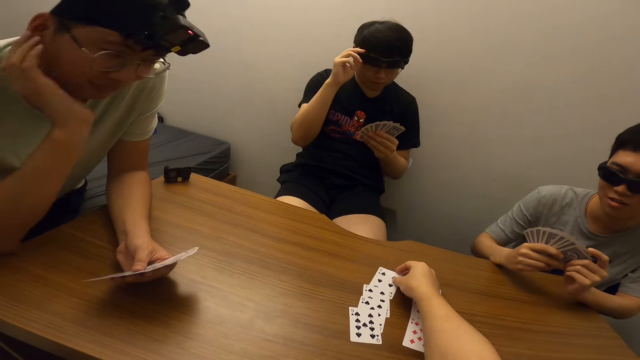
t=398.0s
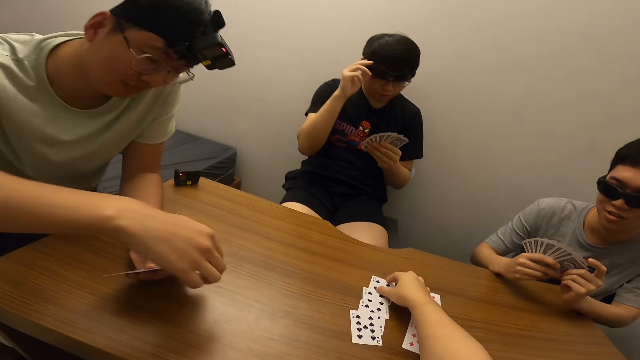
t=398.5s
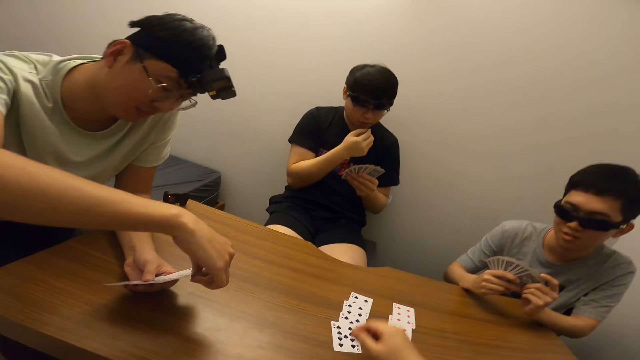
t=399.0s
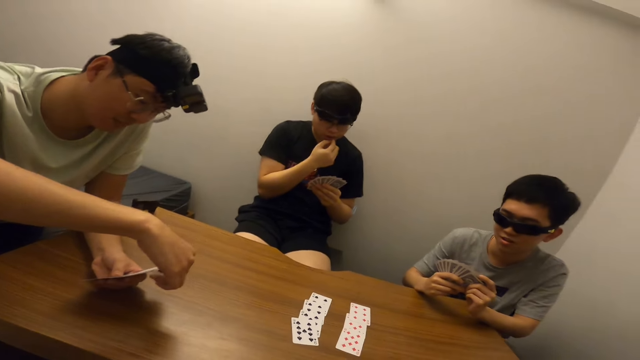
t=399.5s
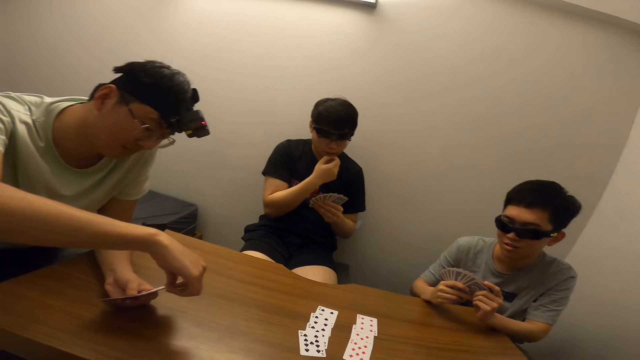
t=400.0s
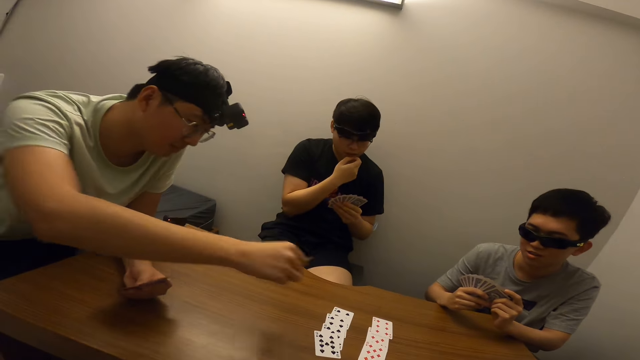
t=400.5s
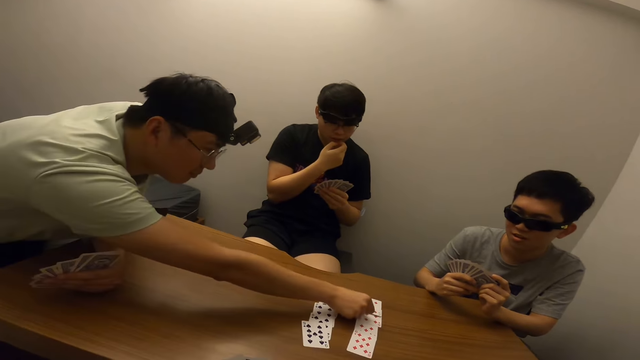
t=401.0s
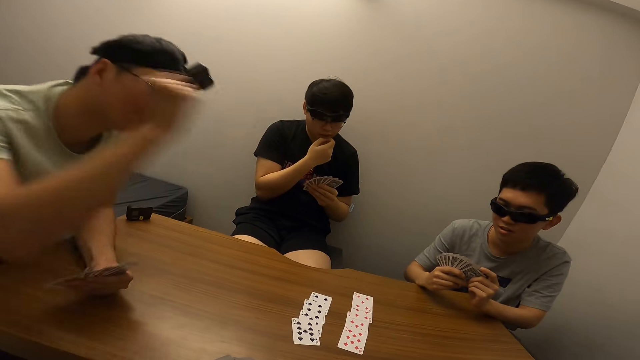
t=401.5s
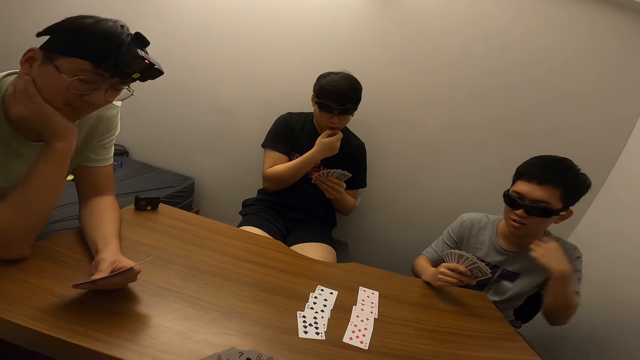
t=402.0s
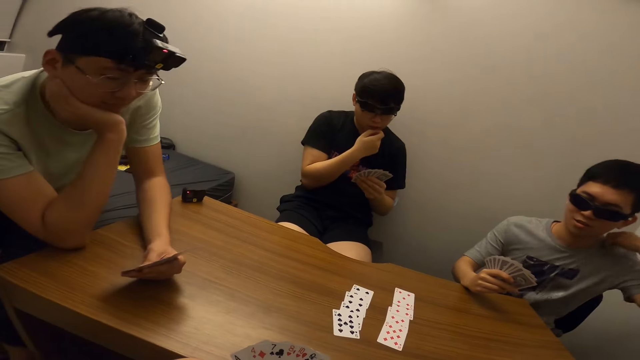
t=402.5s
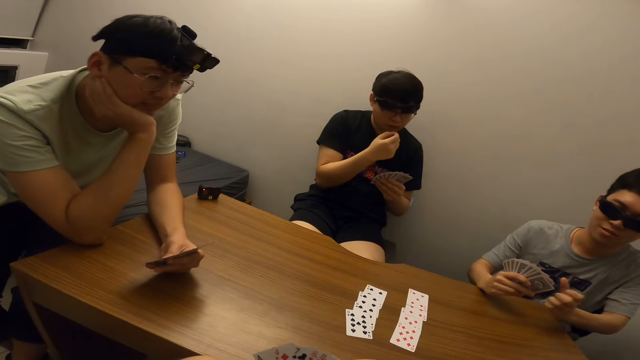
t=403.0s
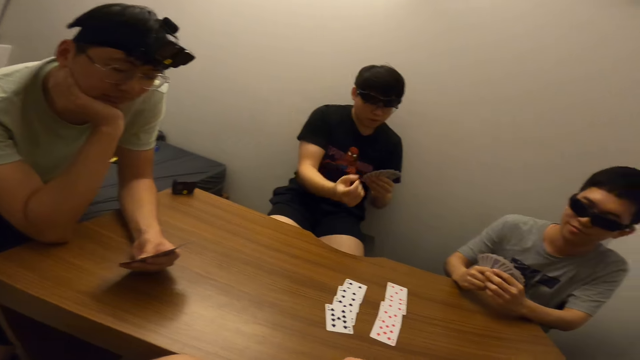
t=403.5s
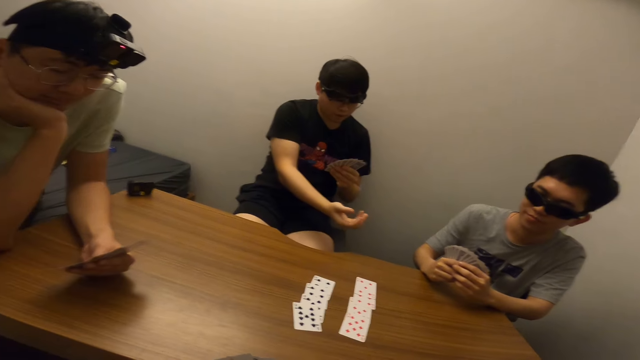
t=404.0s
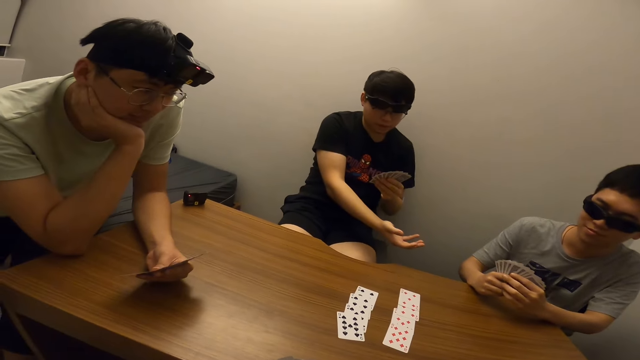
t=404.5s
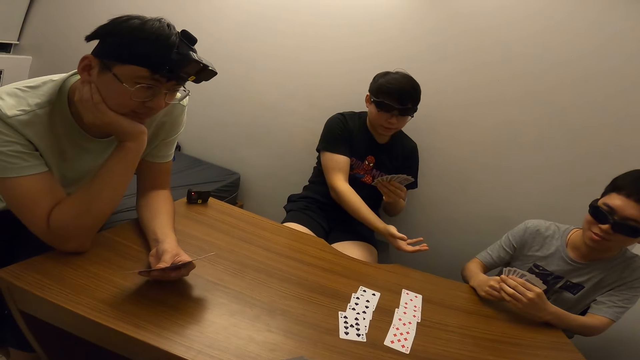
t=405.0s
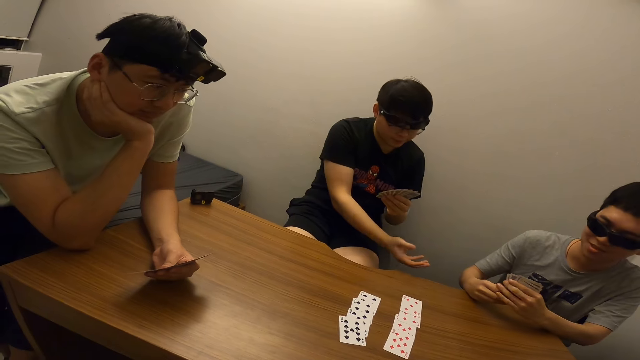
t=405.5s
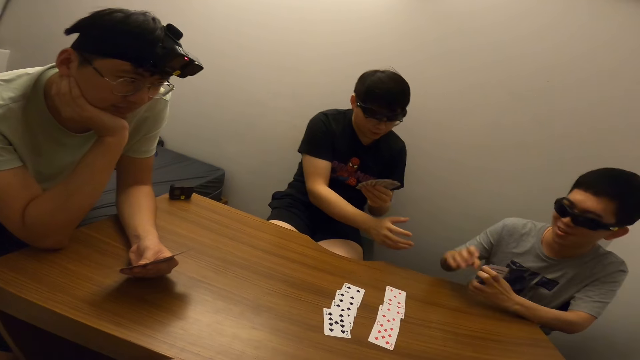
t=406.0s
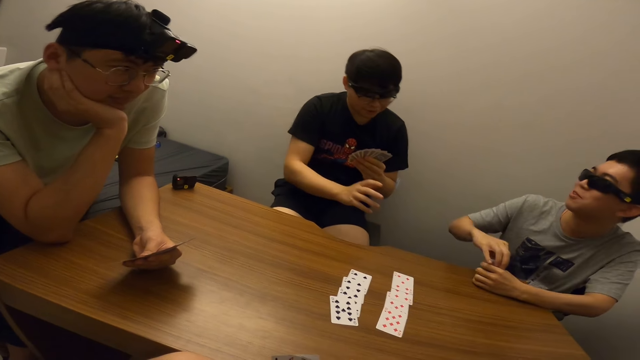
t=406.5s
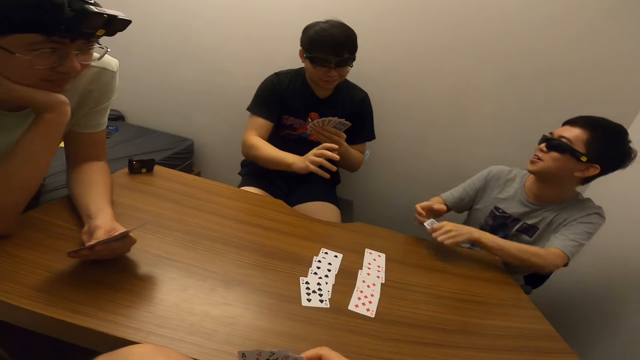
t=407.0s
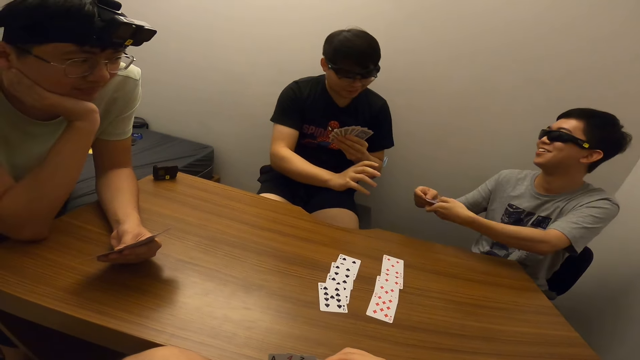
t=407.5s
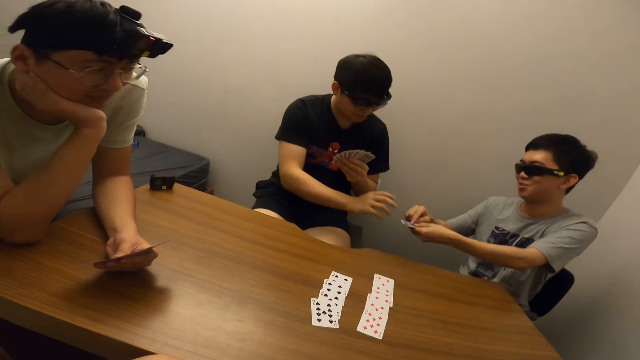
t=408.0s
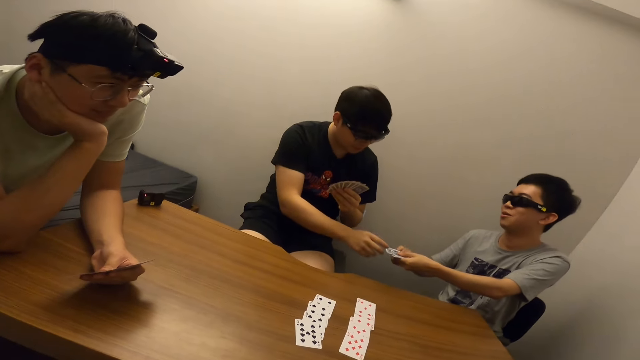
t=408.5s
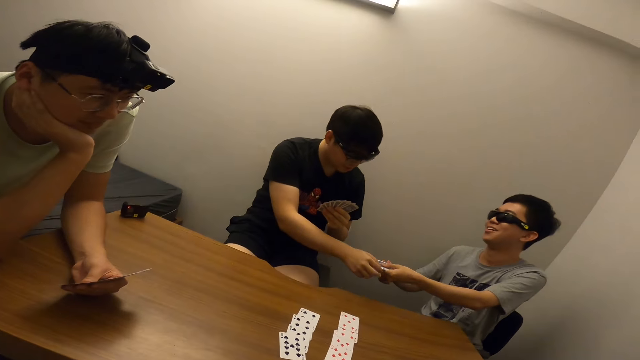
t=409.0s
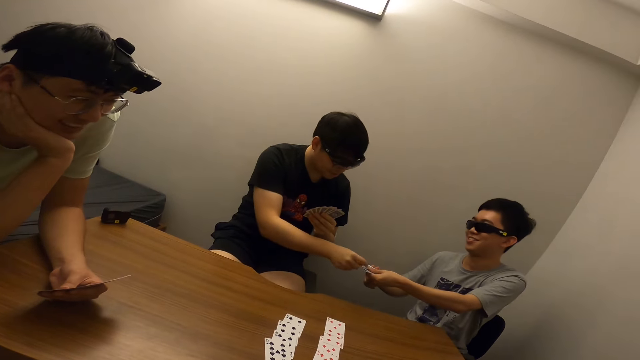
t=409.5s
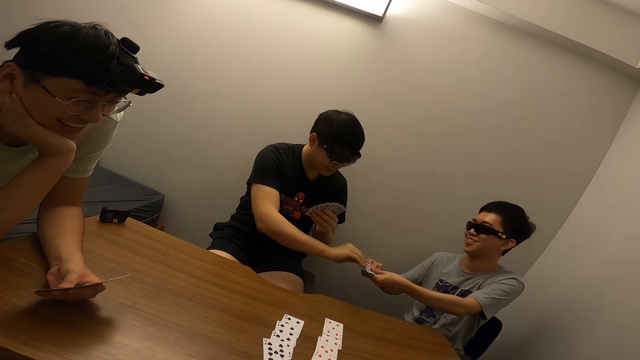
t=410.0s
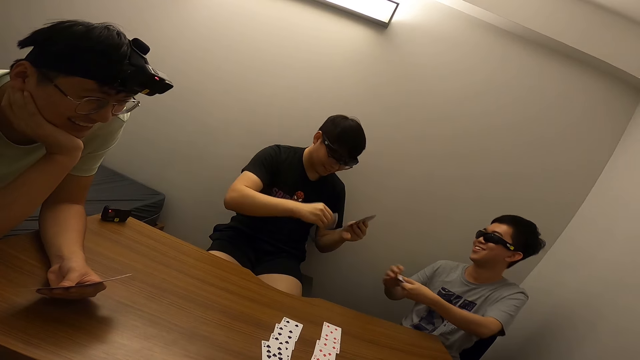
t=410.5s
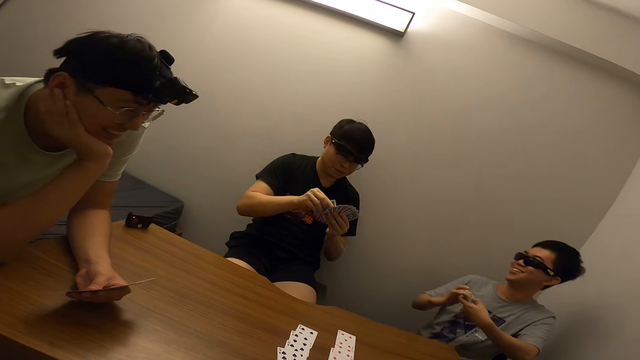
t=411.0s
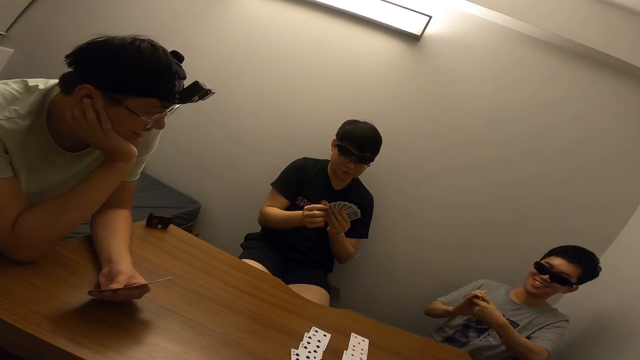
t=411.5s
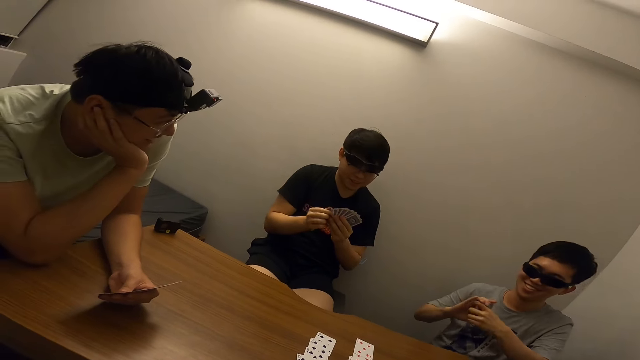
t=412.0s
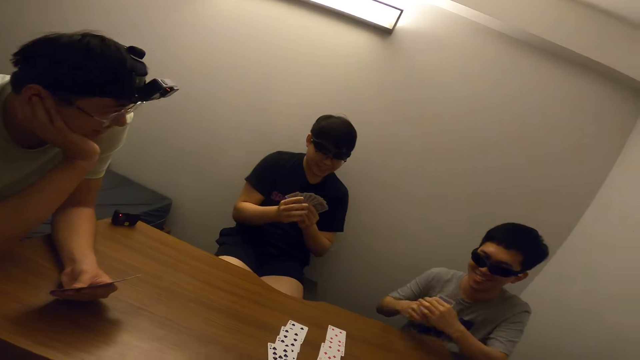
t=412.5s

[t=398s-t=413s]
A man touches his mouth with his right hand. Another man raises his hand to the table and places the card in his right hand on the table. The second man withdraws his hand from the table. A third man adjusts his shirt with his left hand. The first man stretches his hands towards the third man. The third man hits his right hand on the cards in his left hand, interacts with the first man, and stretches his cards towards the first man with both hands. The first man takes a card from the third man's hands.

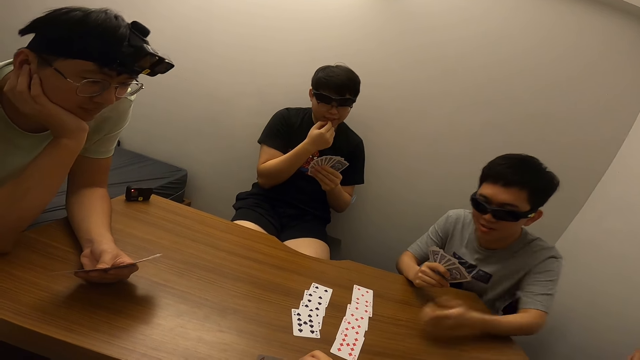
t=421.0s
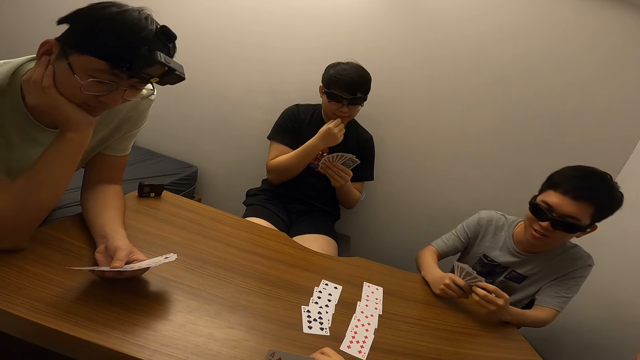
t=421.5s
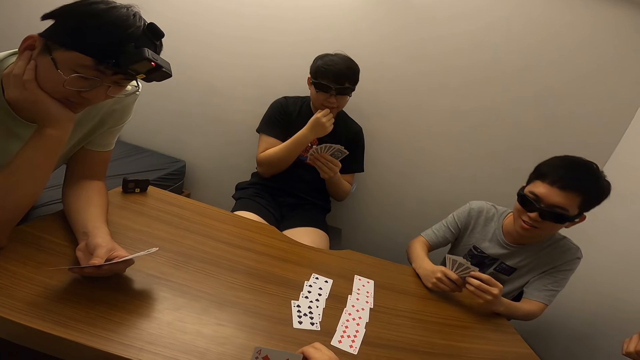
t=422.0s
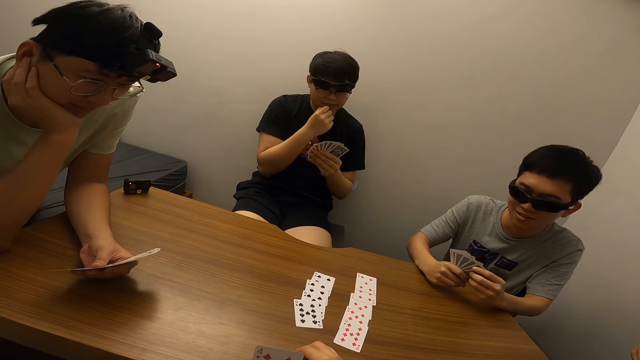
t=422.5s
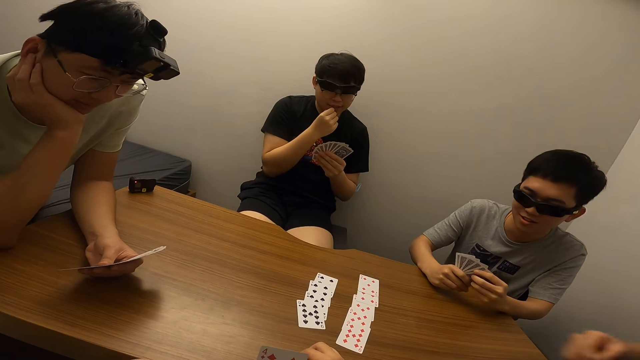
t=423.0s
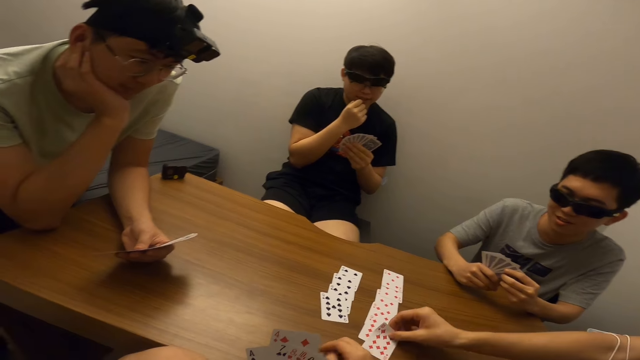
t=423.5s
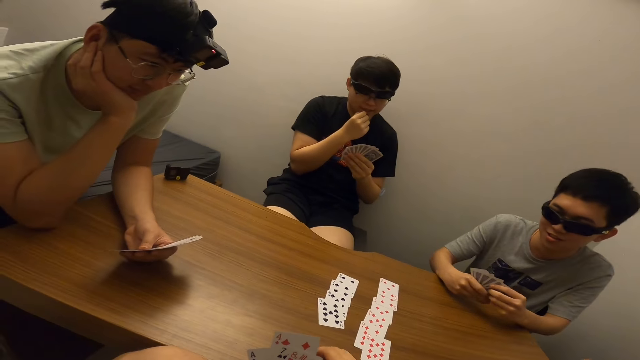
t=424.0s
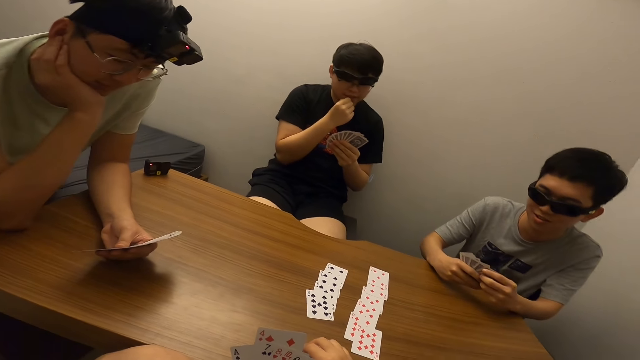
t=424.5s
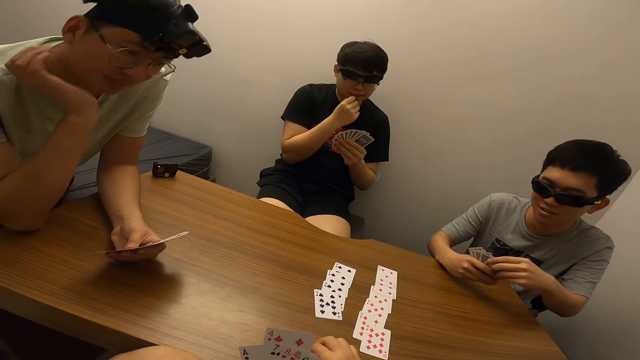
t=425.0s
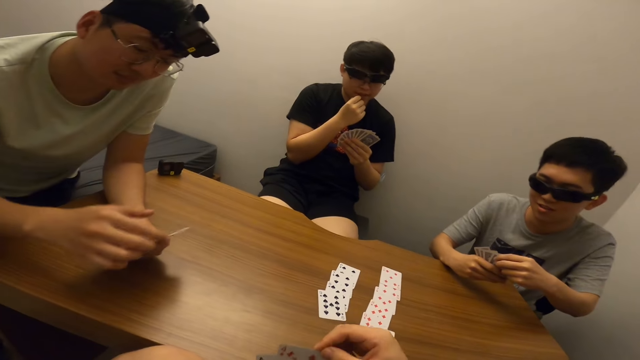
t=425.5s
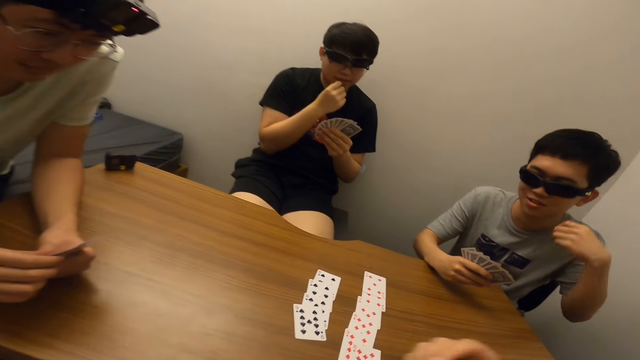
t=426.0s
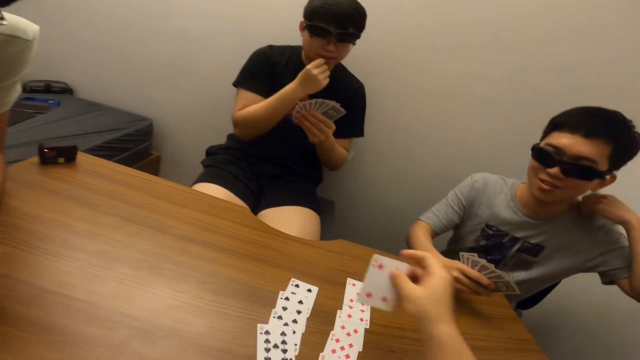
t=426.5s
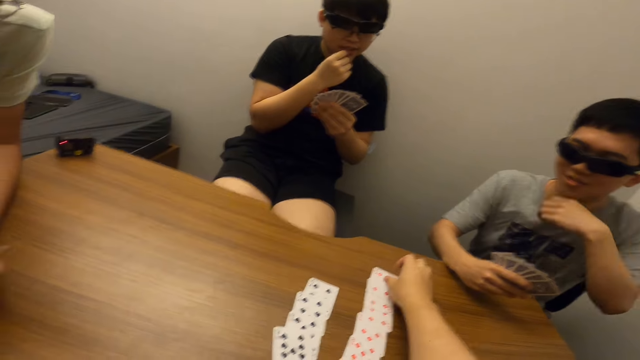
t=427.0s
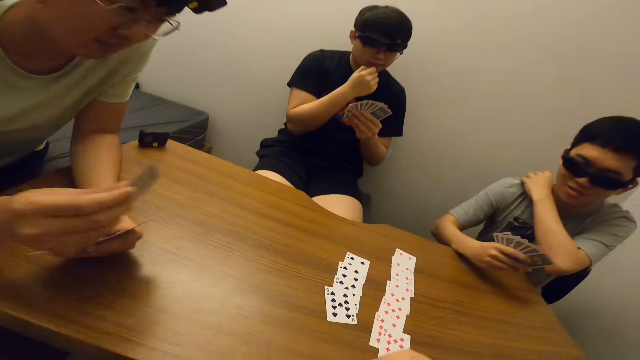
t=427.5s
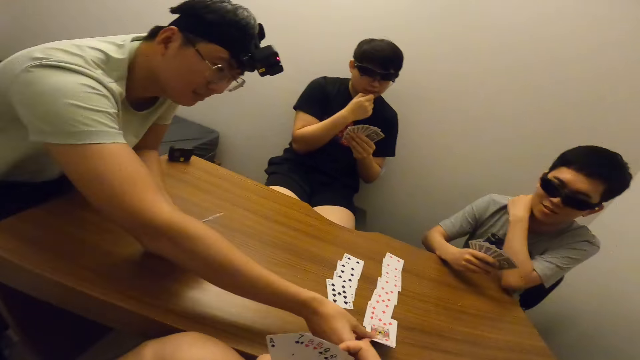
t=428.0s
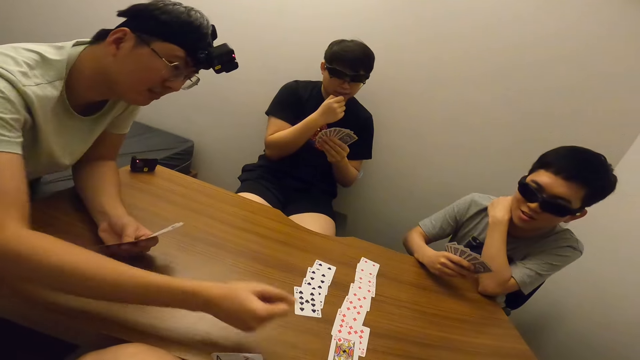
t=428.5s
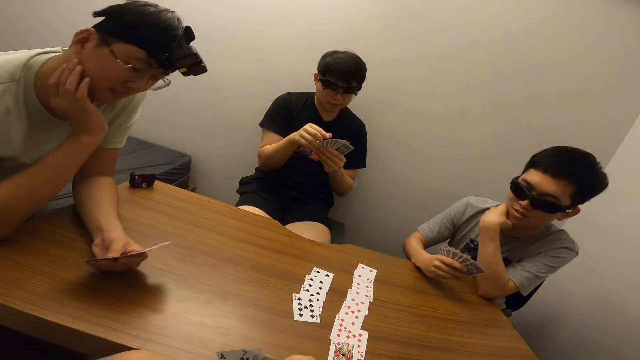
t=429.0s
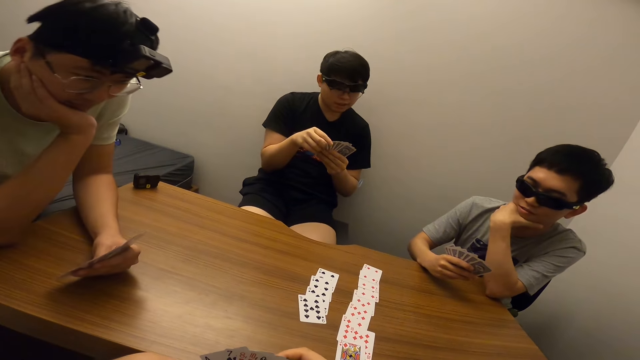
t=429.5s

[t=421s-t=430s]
A man places the card in his left hand on the table. Another man places the card in his right hand on the table. The first man adjusts his shirt with his left hand. The camera wearer places the card in his right hand on the table. A third man places the card on the table.
